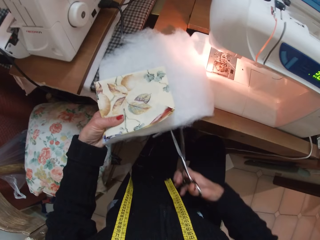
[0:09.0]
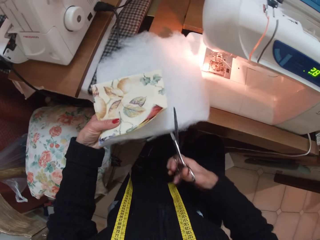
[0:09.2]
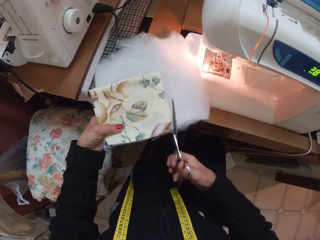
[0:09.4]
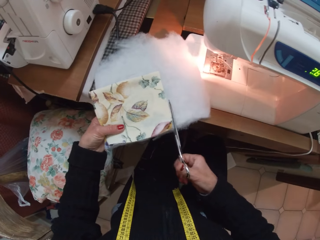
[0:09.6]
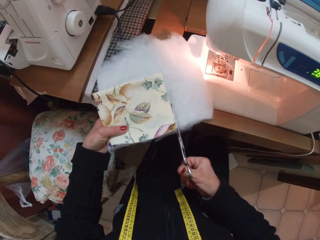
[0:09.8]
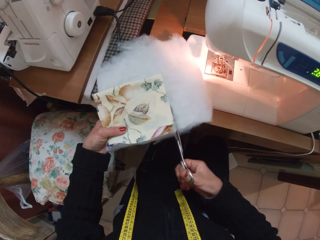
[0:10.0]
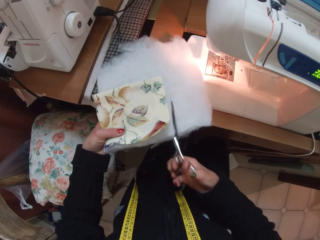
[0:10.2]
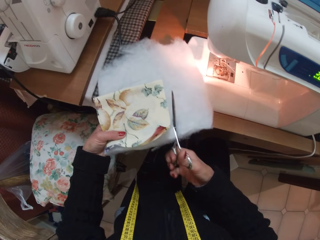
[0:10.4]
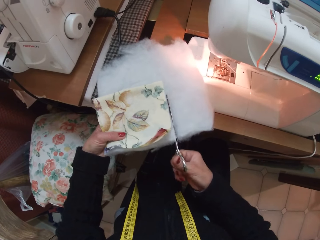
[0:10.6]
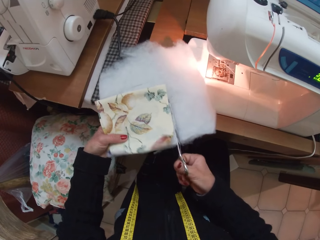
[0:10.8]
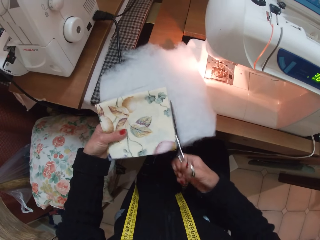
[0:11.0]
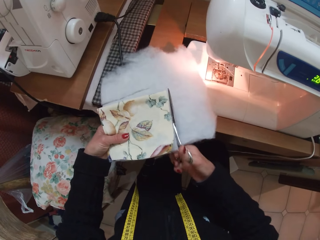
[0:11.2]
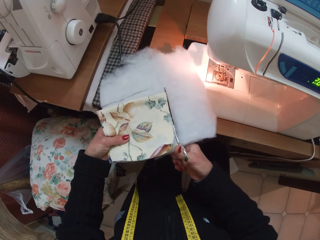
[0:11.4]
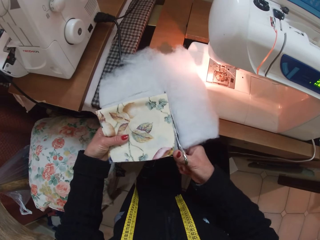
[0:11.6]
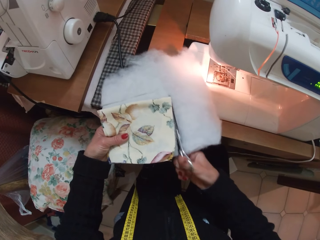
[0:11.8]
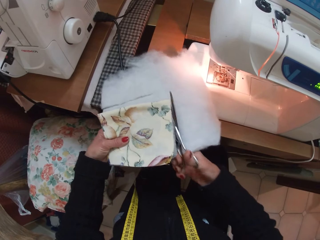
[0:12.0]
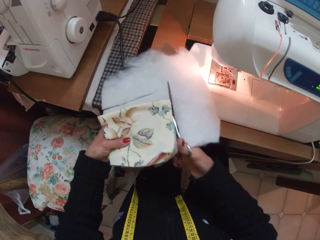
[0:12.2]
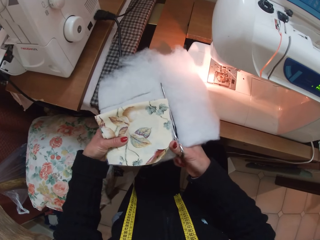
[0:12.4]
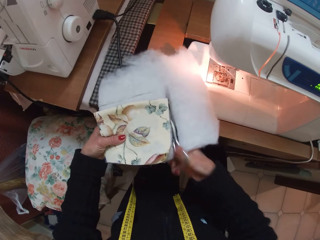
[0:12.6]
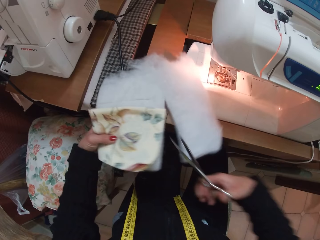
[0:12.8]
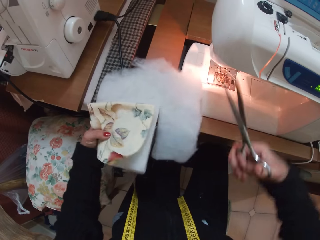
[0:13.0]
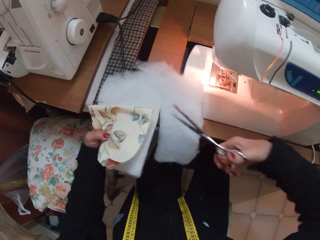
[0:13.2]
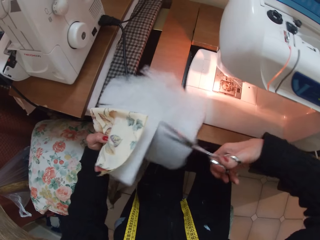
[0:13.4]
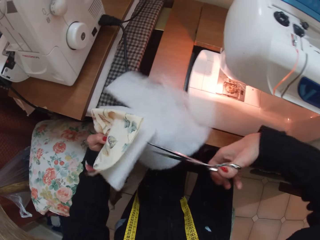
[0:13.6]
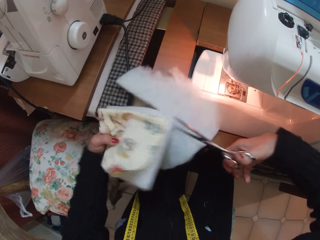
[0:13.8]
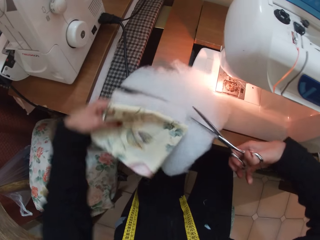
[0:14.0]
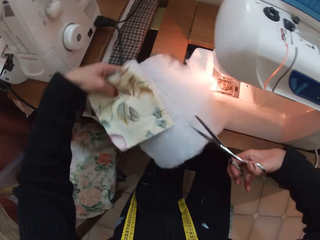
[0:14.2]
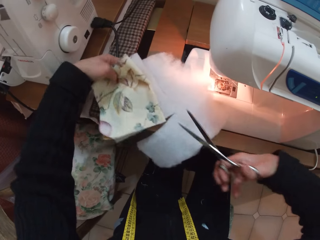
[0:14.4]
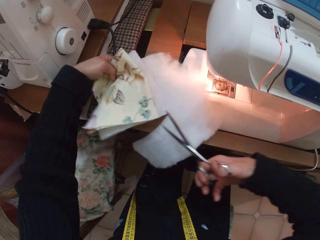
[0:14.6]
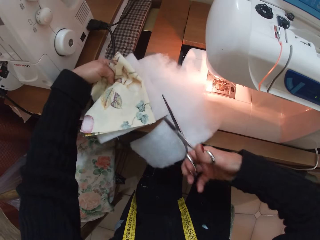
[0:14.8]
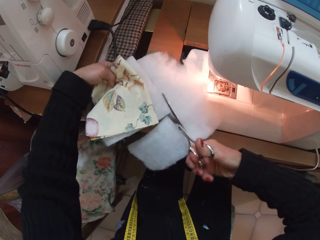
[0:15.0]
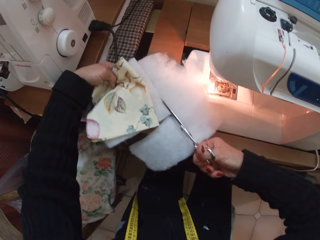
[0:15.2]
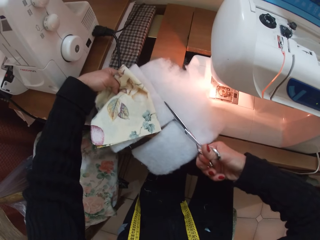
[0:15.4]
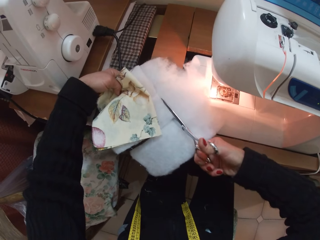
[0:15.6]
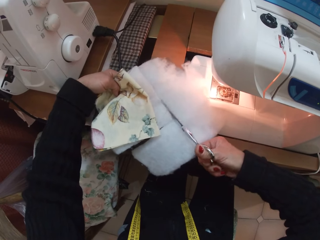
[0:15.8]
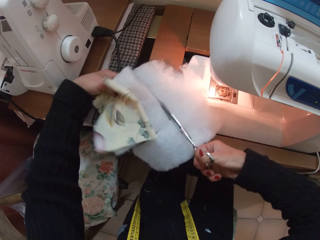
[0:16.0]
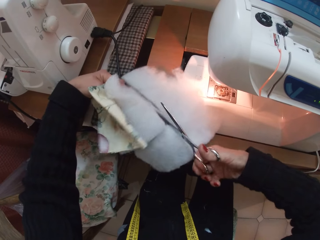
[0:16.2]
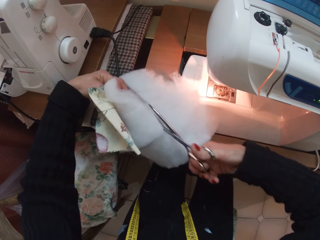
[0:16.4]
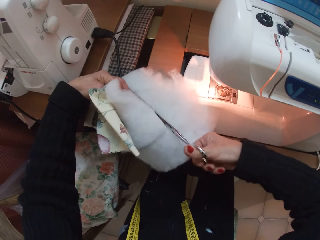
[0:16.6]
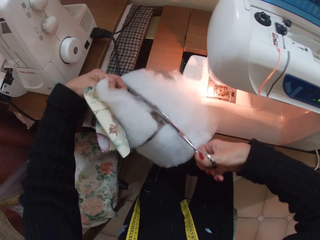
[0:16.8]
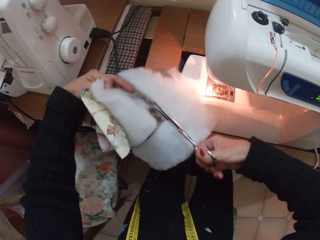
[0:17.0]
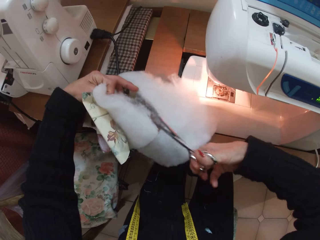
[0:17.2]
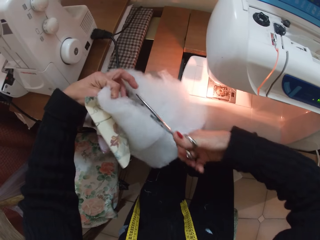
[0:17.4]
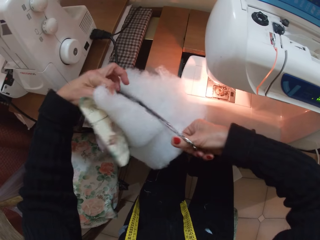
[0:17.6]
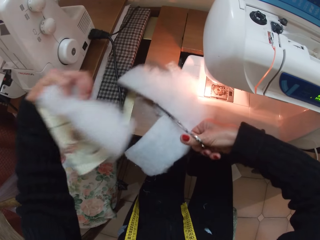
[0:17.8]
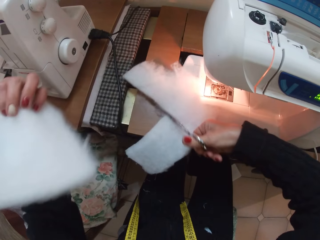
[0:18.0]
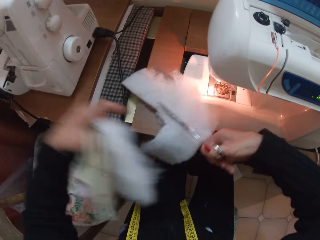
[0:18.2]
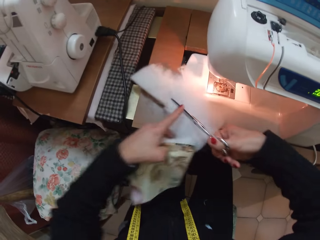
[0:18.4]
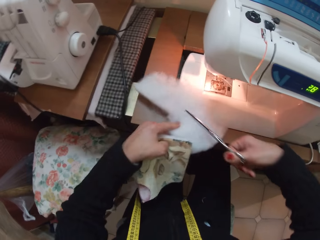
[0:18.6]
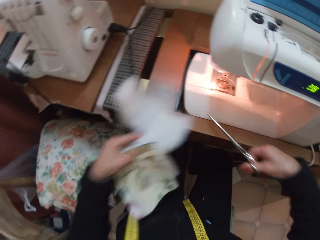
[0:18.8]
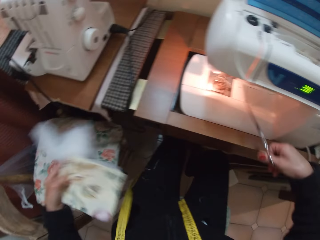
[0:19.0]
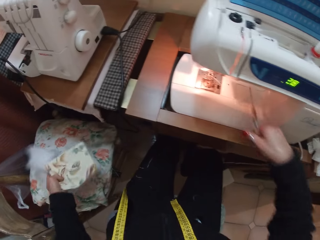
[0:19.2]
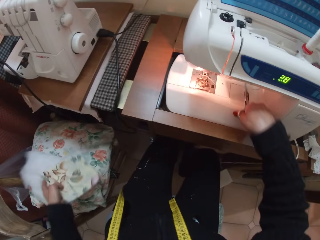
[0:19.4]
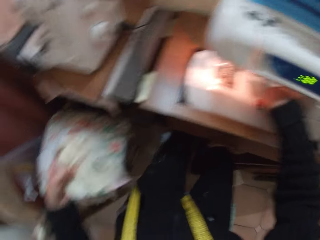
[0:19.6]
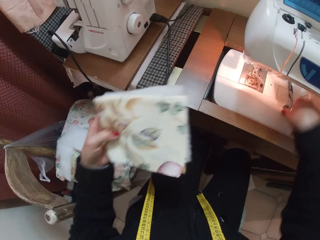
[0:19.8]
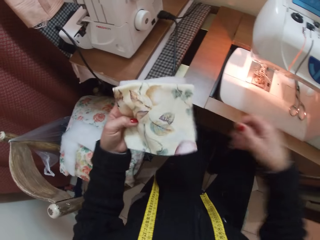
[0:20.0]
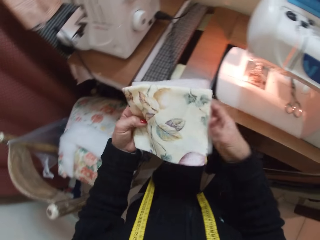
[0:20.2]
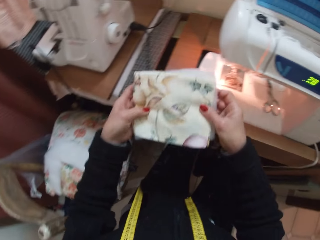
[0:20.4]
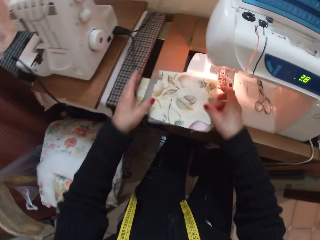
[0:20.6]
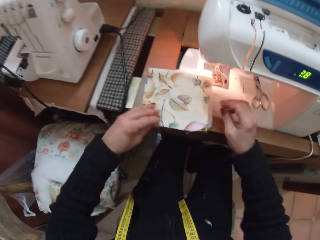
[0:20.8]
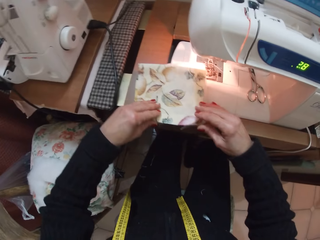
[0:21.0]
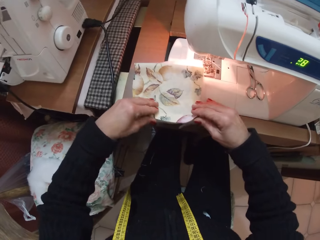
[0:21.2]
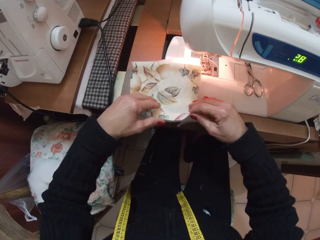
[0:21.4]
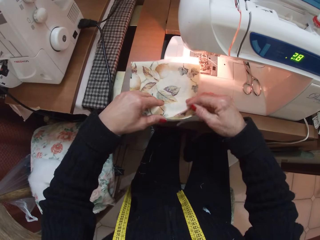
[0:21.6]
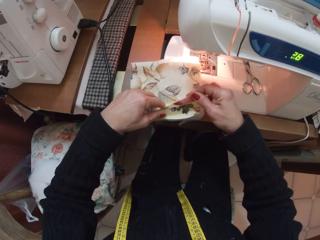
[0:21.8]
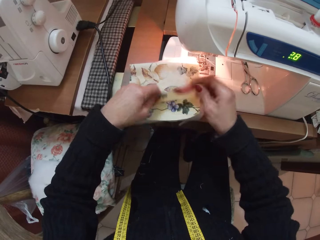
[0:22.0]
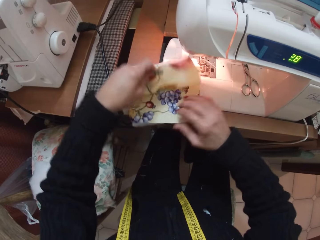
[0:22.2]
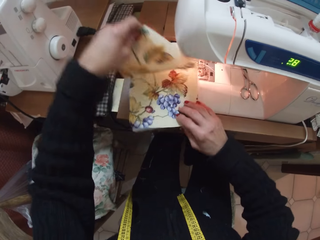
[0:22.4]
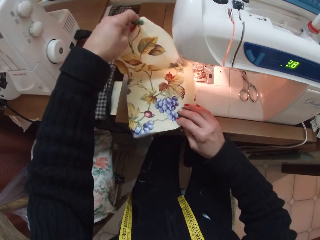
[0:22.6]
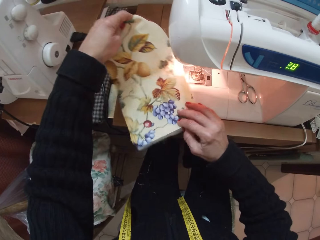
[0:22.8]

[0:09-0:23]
The camera wearer cuts the sew-in interface. She picks up the cut off part of the sew-in interface from the table with her left hand. She drops the cut off part of the sew-in interface on the floor. She drops the pair of scissors in the machine. She holds the combination of the sew-in interface and cloth with both hands and drops the combination of the sew-in interface and cloth on the sewing table. She aligns the sew-in interface with the piece of cloth.

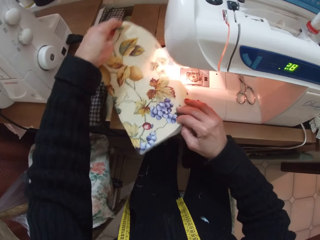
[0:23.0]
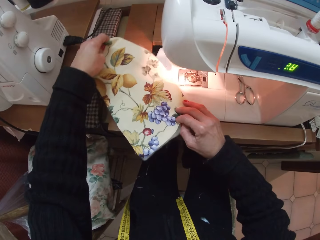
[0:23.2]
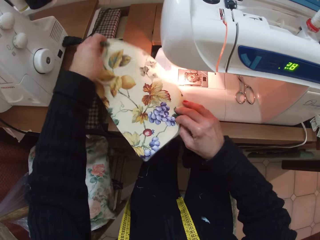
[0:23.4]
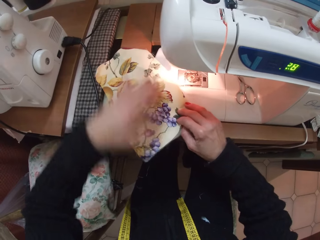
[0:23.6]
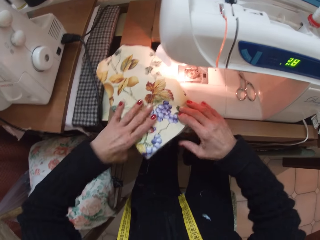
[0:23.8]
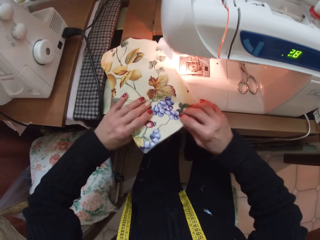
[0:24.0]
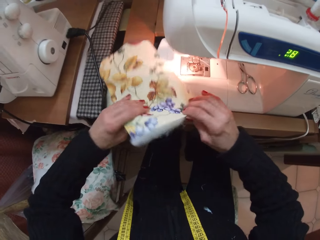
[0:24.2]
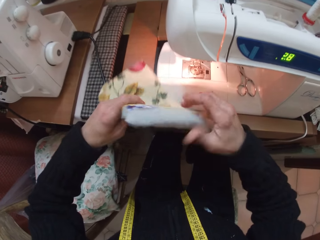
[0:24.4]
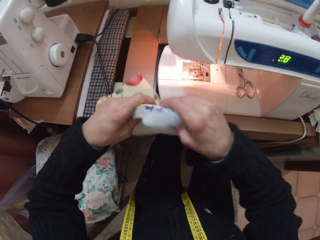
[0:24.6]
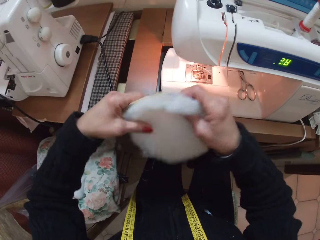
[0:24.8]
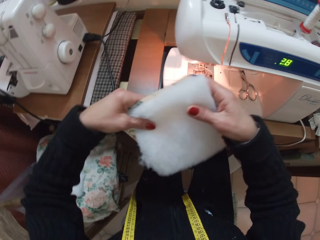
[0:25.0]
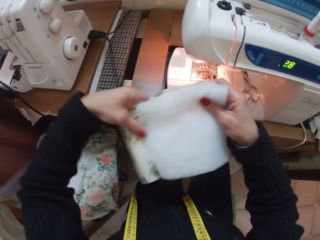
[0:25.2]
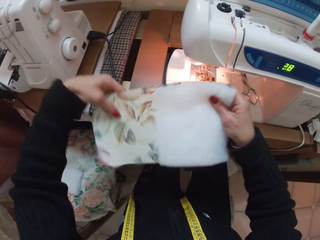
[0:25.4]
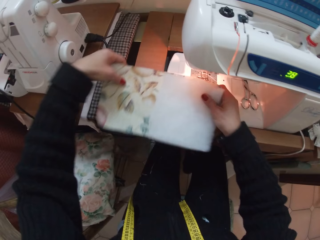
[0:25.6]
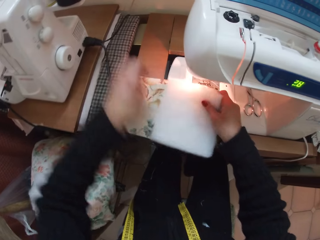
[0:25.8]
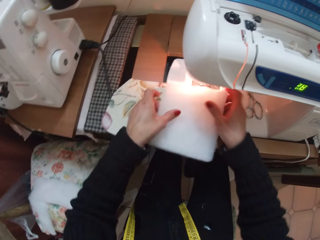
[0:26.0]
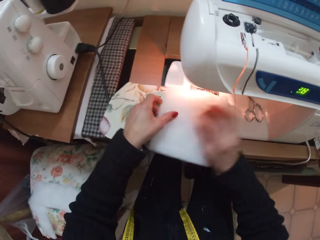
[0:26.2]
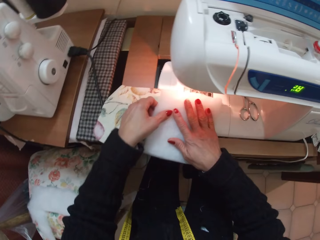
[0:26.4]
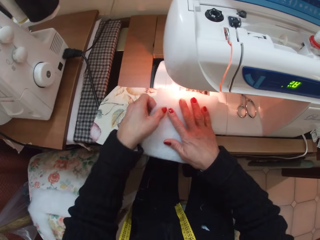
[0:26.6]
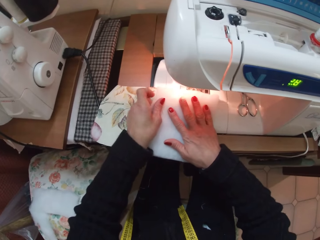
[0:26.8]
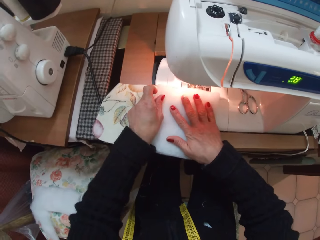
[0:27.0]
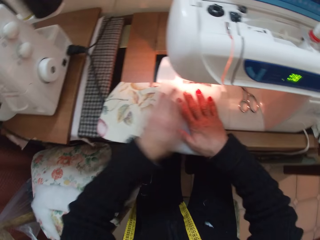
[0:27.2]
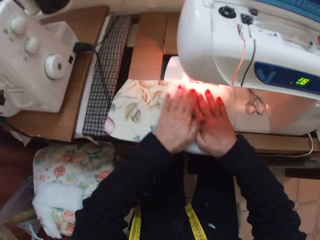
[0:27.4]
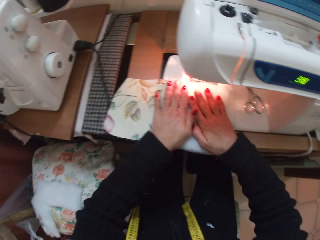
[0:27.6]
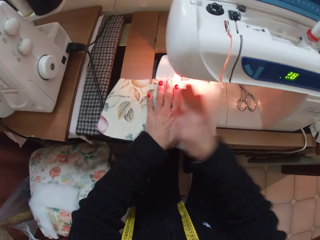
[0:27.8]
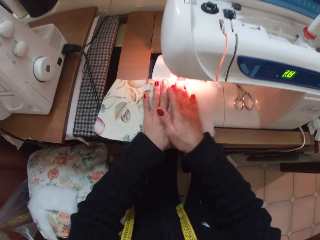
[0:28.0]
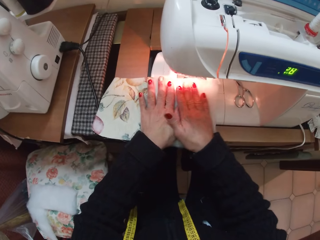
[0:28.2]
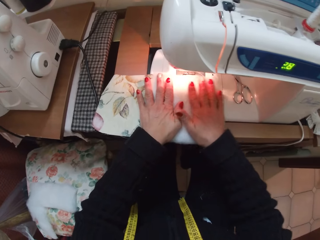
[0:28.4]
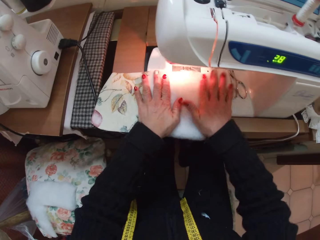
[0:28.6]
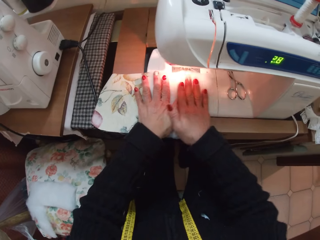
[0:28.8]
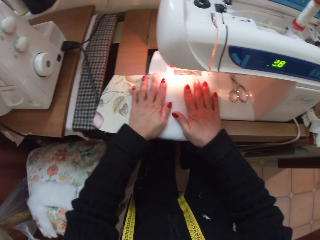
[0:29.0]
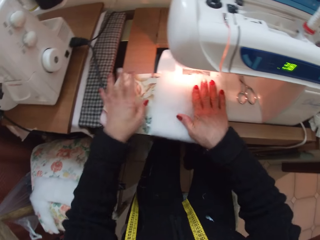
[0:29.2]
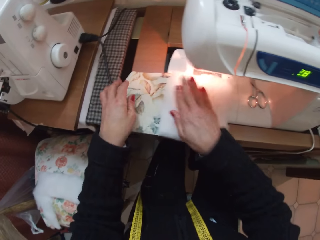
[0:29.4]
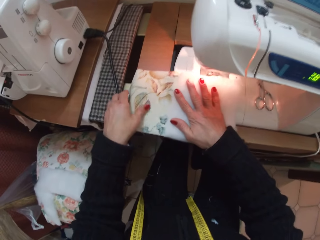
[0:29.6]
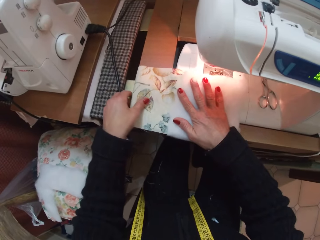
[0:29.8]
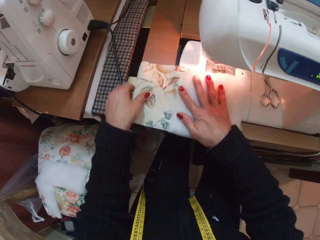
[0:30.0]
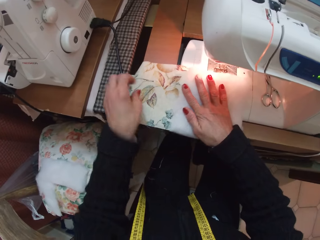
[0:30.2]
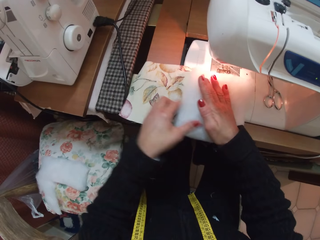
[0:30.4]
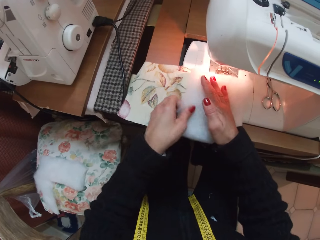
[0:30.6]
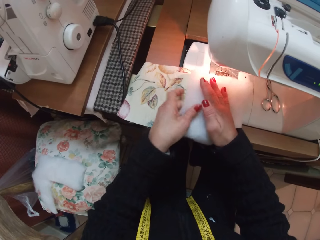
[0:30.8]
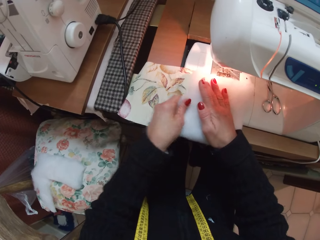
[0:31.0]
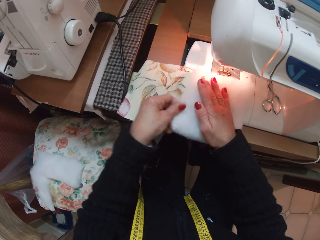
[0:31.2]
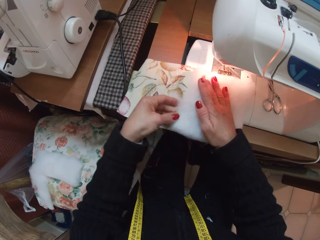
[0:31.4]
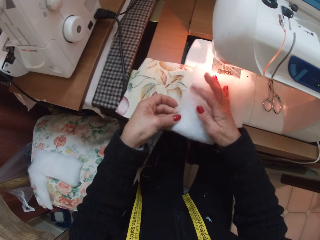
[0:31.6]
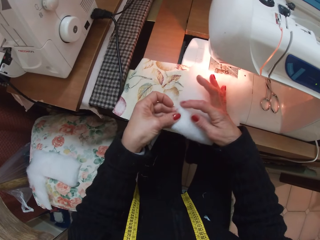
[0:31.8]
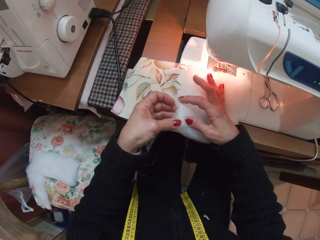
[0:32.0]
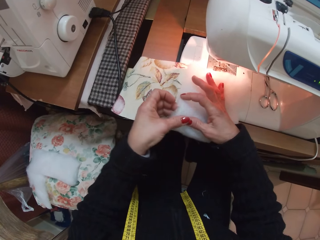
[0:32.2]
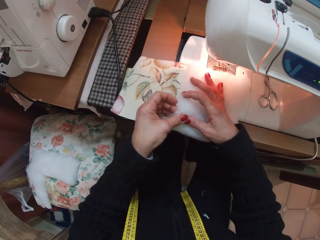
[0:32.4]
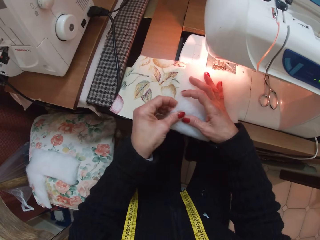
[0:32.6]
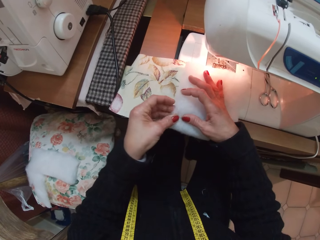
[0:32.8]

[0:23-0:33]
The camera wearer spreads the fabric. They place cotton and the fabric on the sewing machine.
